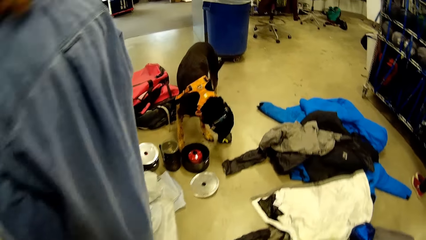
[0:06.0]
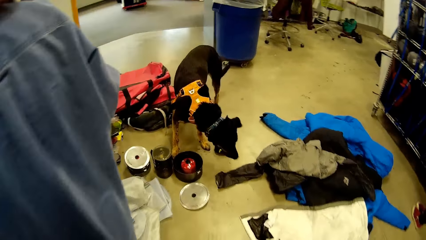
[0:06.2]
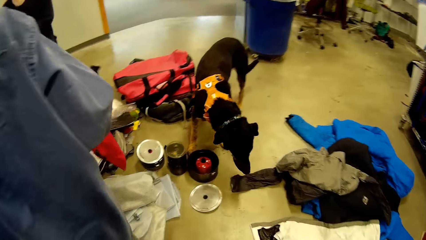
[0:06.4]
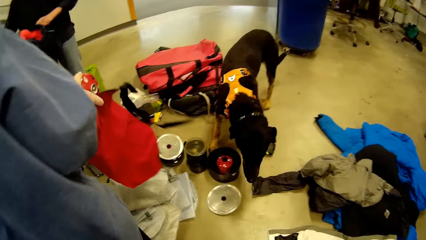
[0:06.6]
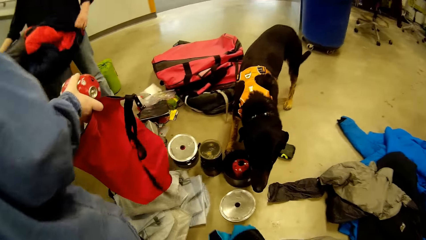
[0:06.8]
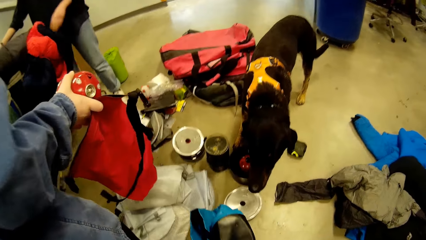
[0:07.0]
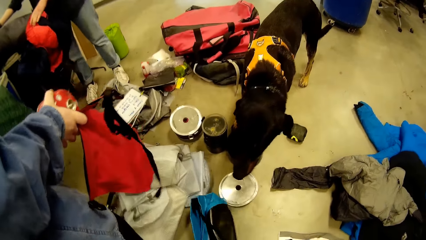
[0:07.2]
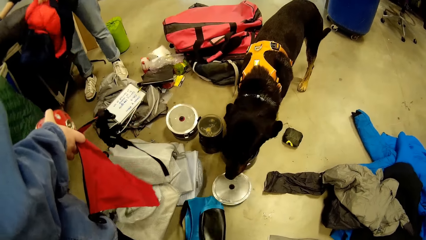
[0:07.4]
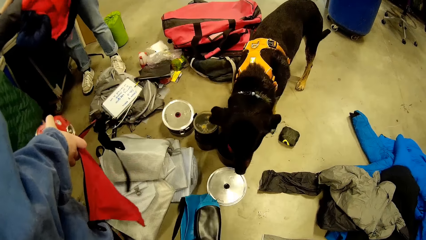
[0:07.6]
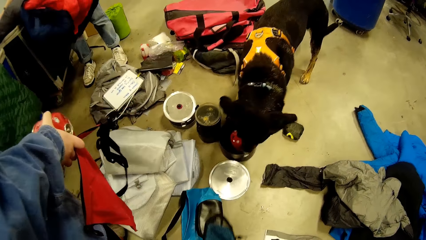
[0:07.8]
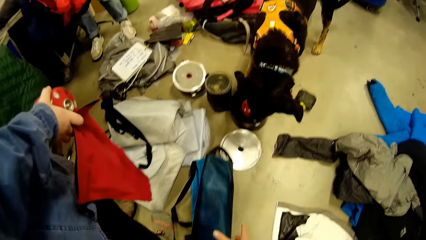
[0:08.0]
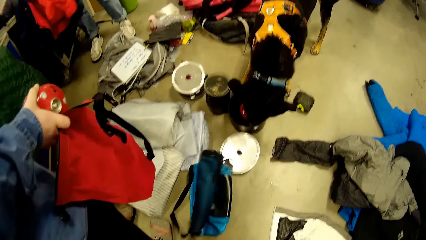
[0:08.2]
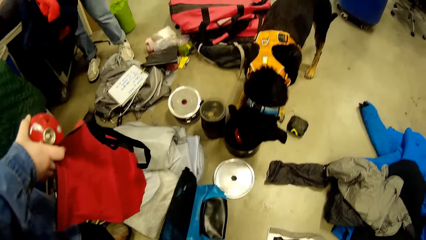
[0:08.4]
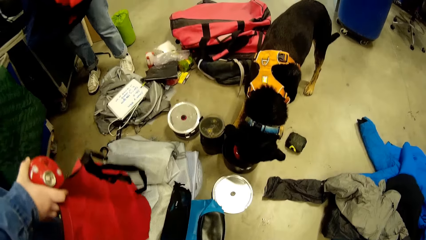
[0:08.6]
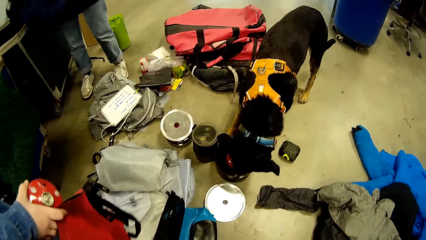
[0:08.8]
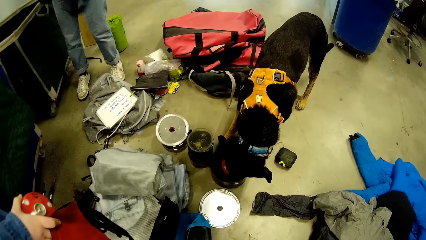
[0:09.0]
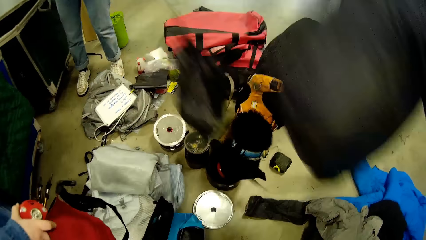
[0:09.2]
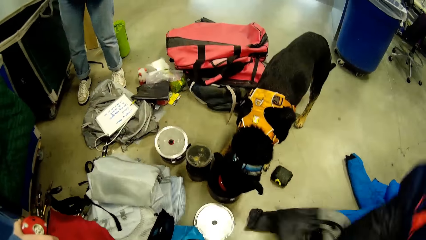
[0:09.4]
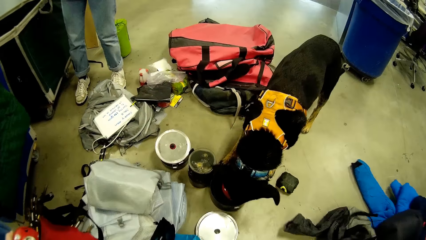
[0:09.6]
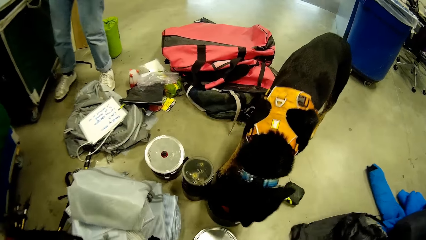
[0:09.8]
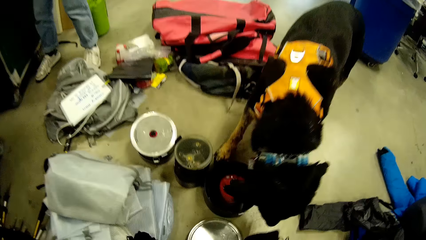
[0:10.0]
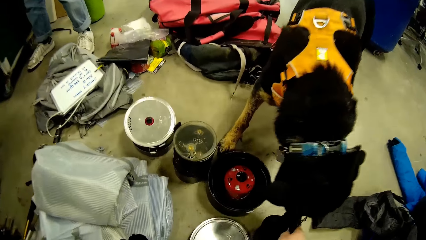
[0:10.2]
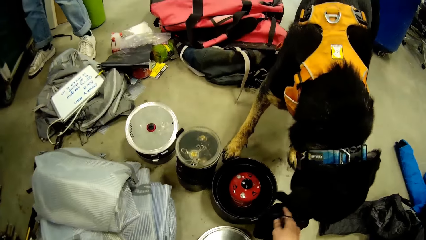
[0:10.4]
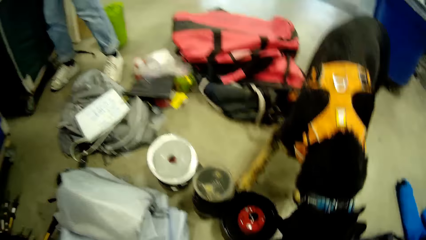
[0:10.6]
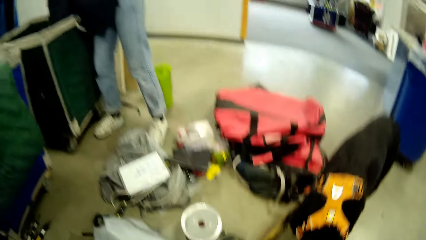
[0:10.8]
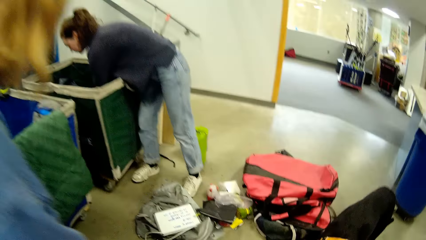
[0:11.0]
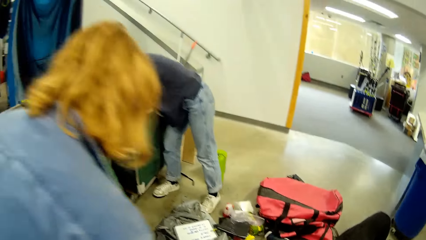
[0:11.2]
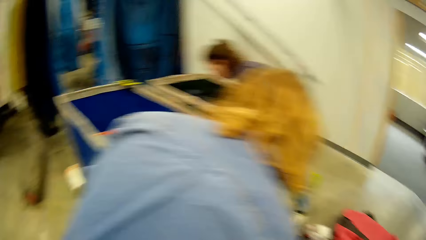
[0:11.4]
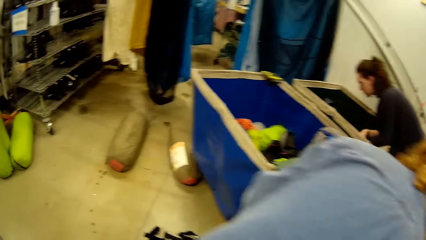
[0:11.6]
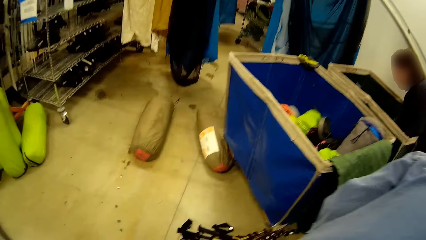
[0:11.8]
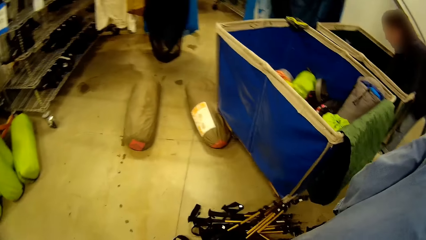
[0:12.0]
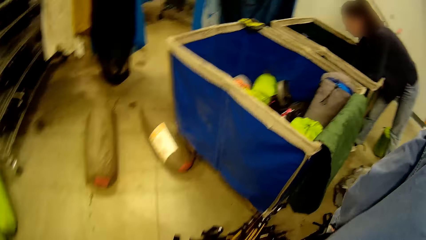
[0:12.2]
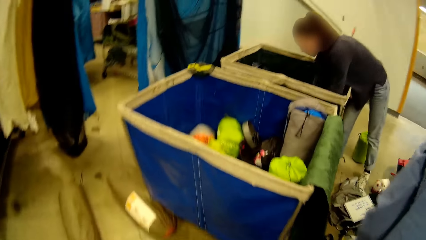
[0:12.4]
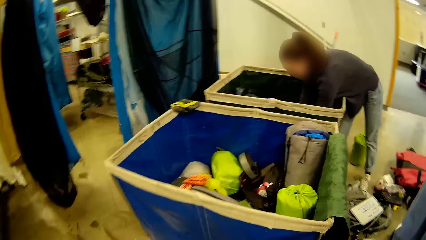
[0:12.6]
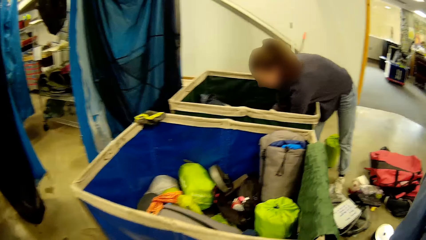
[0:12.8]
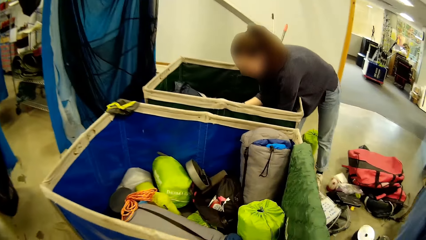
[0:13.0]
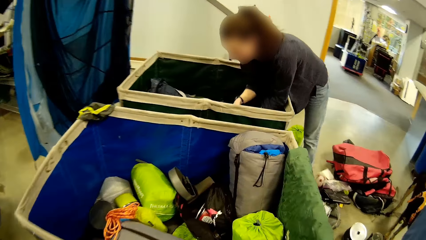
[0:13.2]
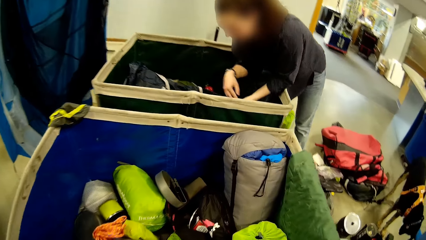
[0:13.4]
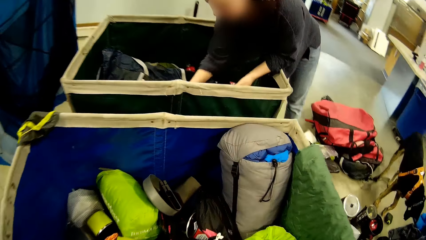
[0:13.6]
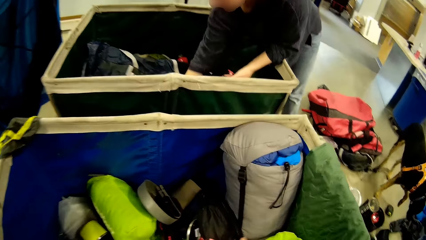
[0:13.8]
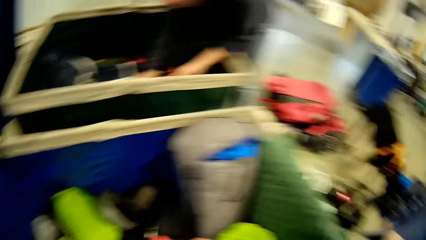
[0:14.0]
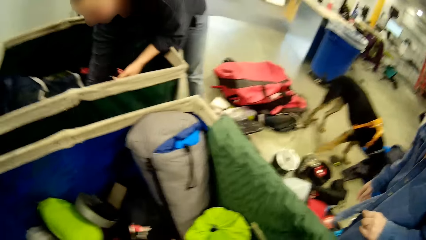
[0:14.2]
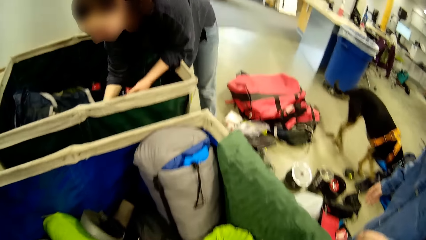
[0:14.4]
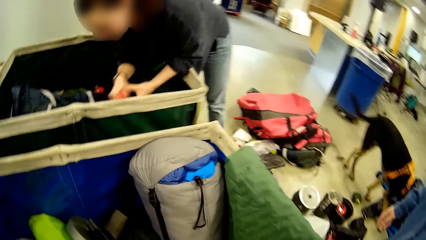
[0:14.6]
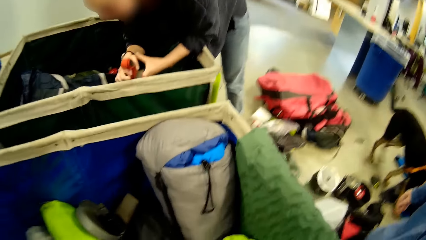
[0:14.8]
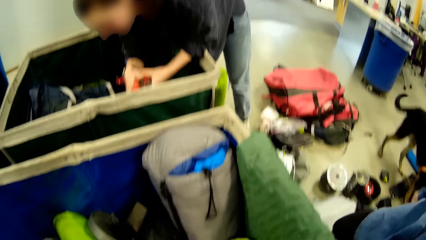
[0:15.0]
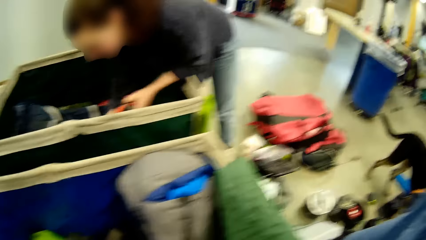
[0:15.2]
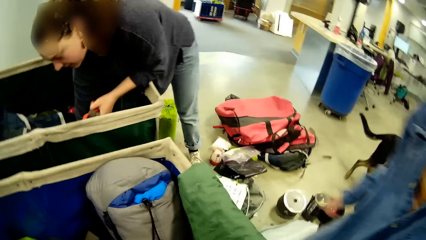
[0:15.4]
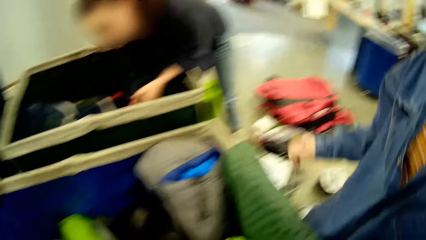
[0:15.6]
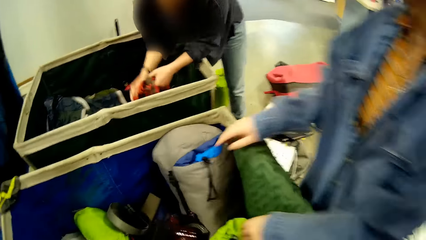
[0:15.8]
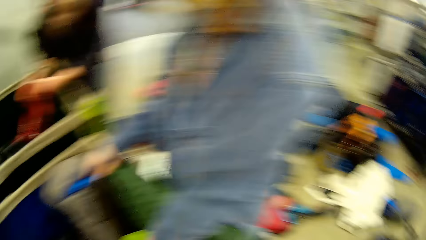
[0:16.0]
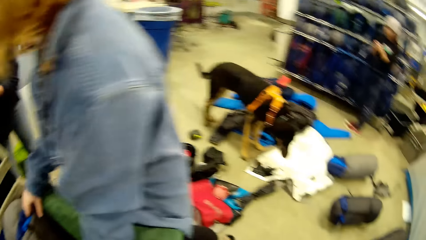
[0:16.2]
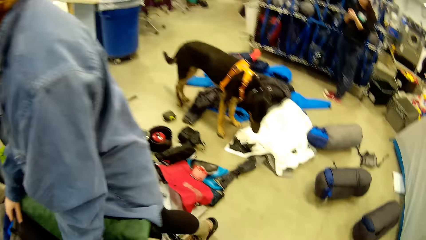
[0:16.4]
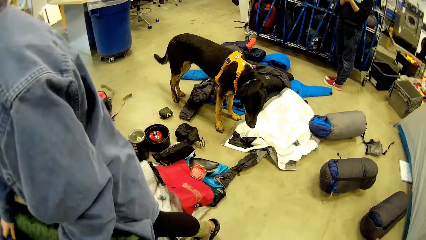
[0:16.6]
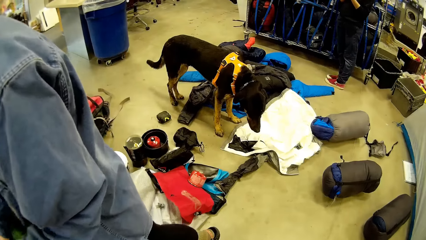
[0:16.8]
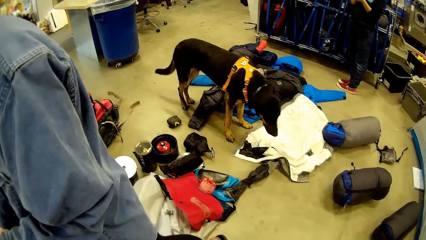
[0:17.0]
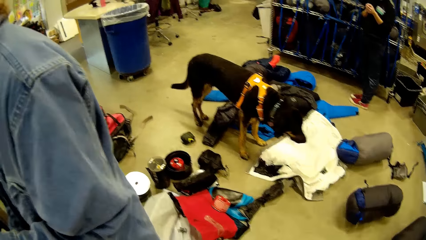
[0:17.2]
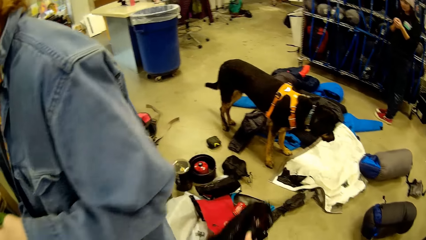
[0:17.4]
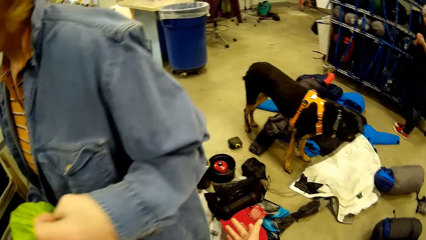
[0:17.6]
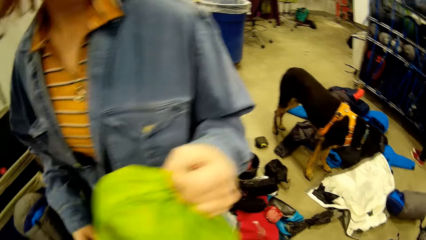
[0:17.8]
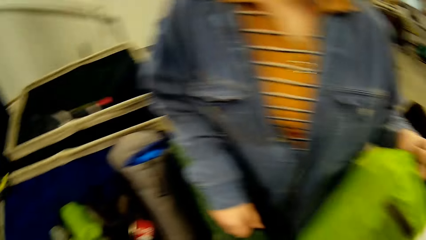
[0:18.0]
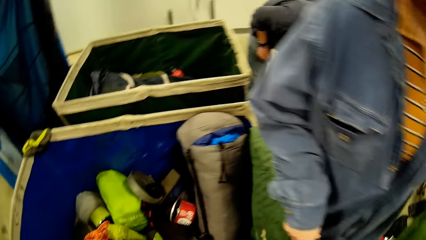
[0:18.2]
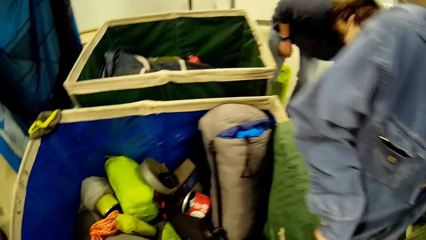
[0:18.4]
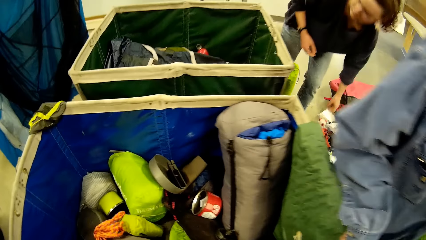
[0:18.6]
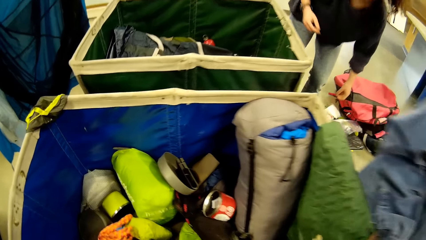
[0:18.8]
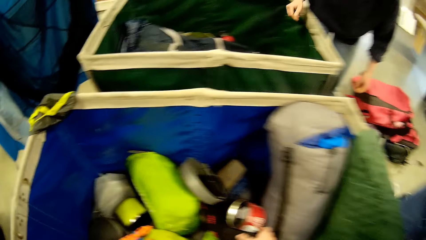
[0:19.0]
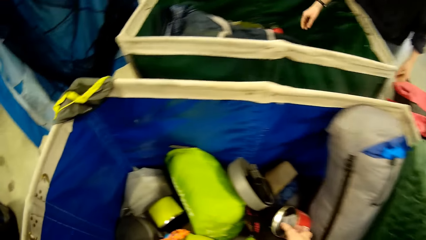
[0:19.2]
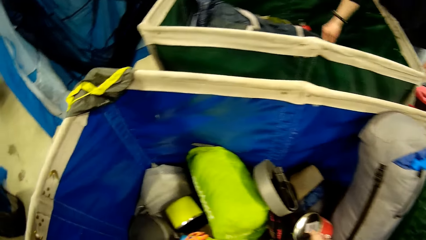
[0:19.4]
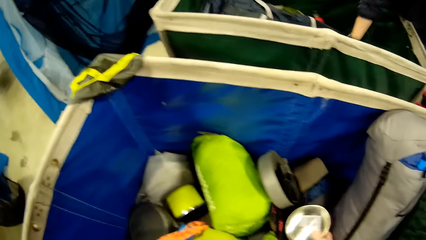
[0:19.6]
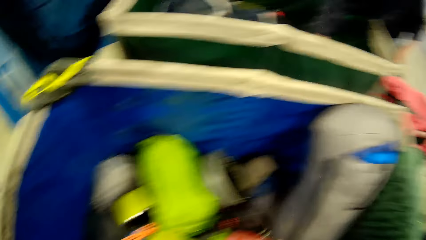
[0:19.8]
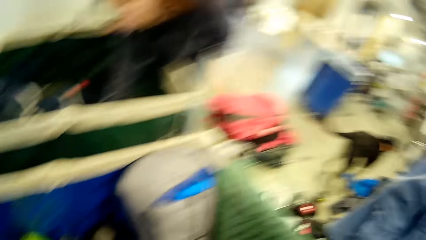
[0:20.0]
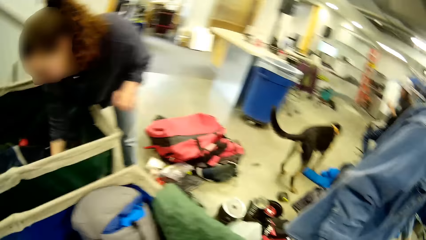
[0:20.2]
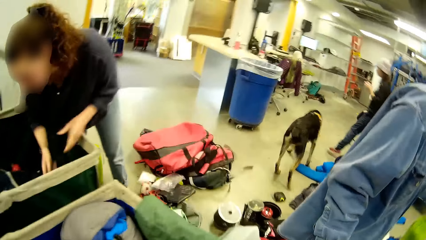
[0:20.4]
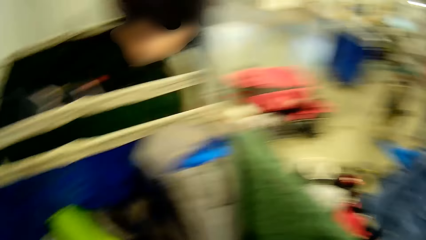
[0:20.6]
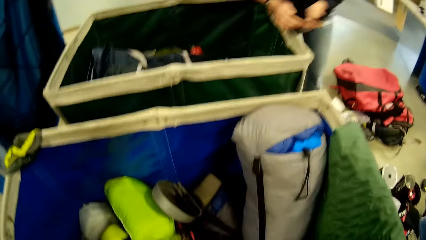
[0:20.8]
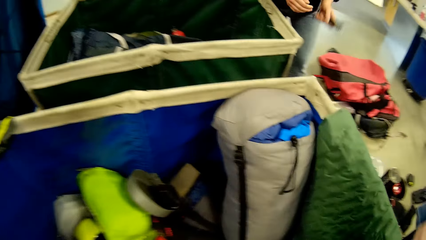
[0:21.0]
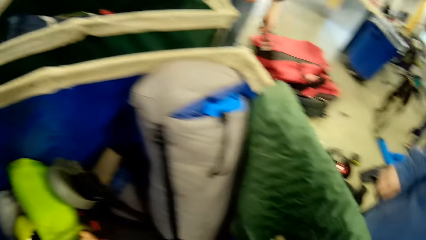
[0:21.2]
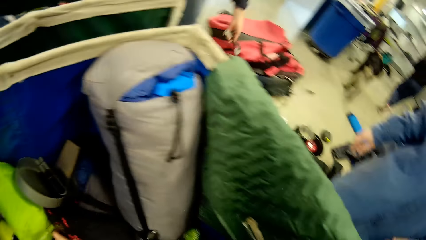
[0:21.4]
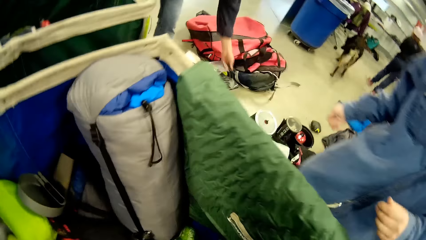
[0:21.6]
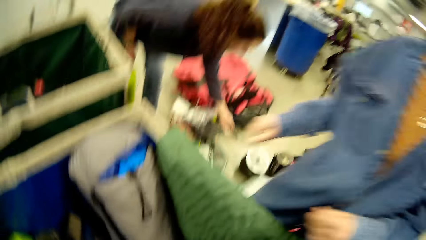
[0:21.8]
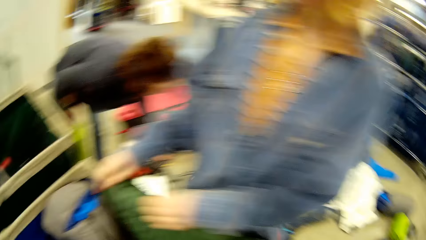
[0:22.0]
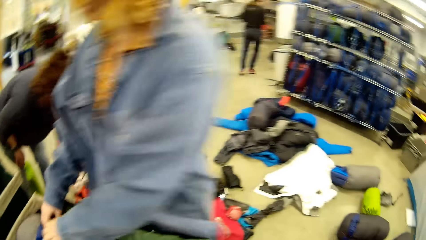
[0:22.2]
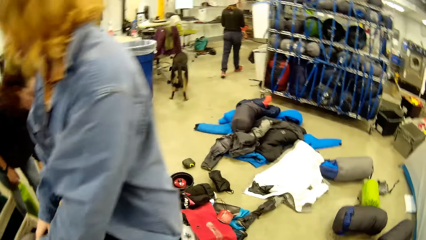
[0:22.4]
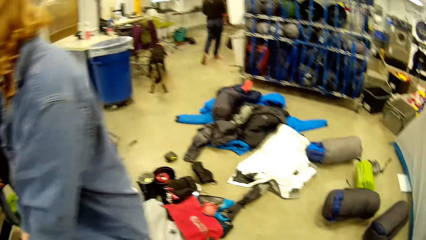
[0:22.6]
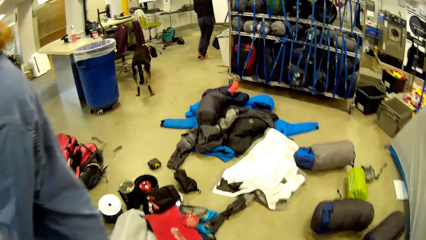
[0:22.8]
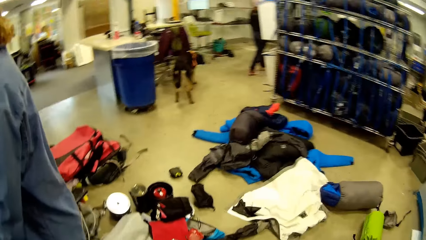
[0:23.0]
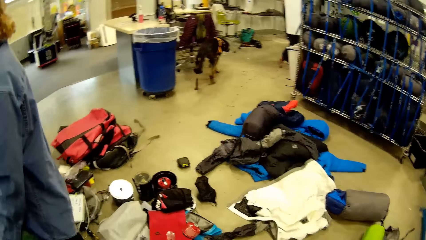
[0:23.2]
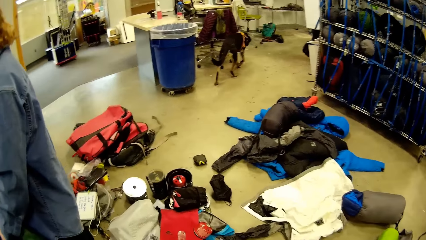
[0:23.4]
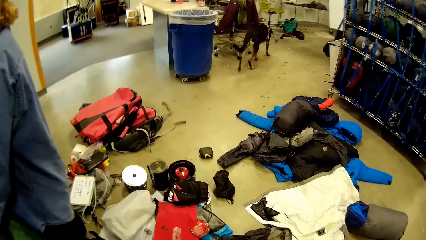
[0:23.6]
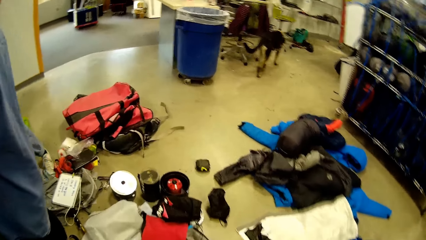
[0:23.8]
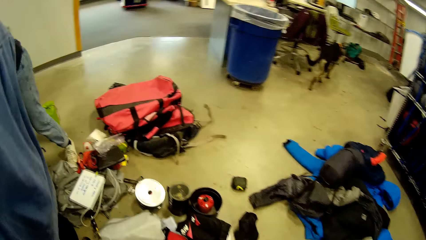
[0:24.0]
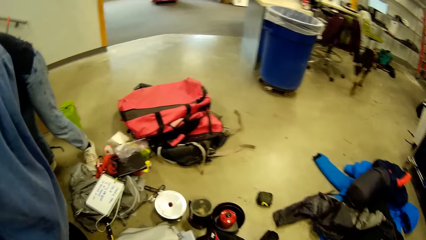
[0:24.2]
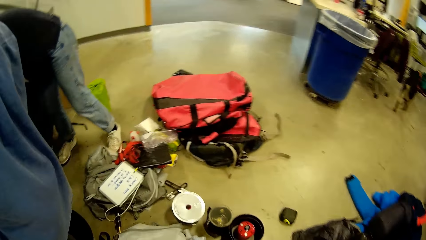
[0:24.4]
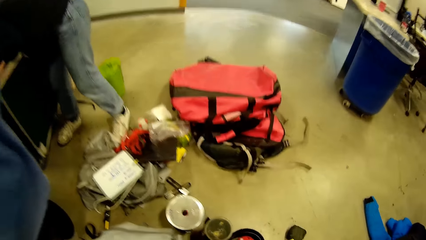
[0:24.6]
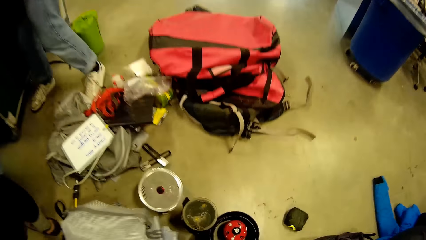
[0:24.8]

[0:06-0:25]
A person picks the cloth. A dog stands close to a heap of clothes on the floor. The camera wearer holds the bag. Another person pulls the bag. The other person throws the bag. The camera wearer throws the cloth to the dog. The dog licks a stainless bowl on the floor. The other person picks cloths in the basket. The camera wearer looks around. The first person bends close to the bag. The other person picks cloths in the basket. The first person moves close to the bucket of cloths. The other person puts the cloths down. The first person puts aside the cloth. The other person puts something on the floor. The camera wearer sorts out some clothes from a box. The first person moves to the bucket. The other person moves to the bucket. A third person walks away in the room.
